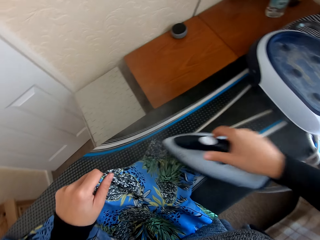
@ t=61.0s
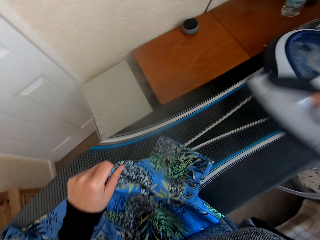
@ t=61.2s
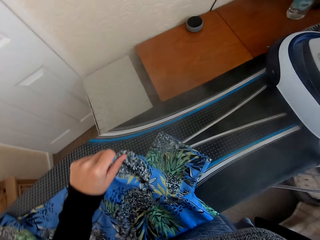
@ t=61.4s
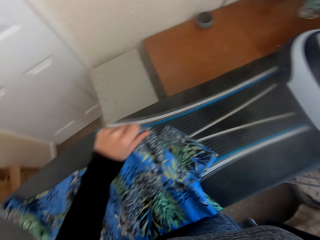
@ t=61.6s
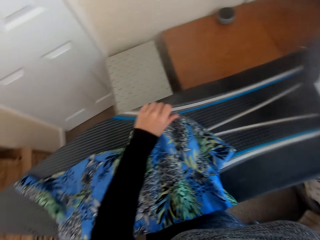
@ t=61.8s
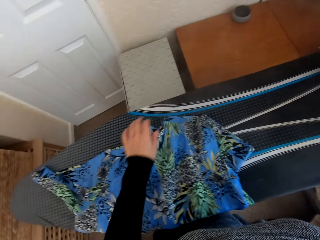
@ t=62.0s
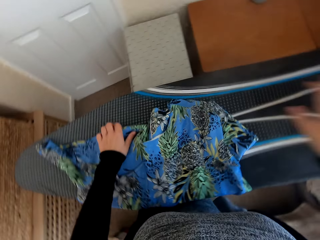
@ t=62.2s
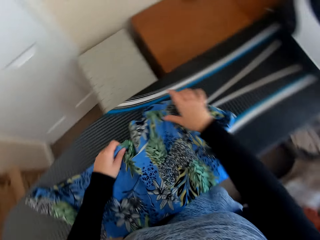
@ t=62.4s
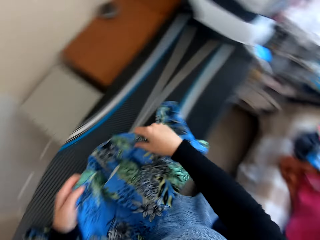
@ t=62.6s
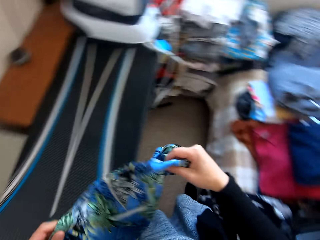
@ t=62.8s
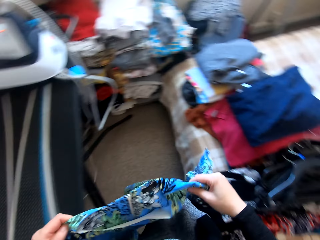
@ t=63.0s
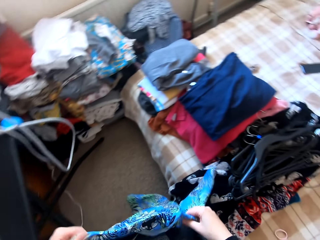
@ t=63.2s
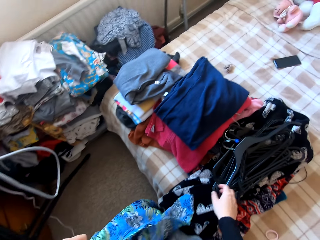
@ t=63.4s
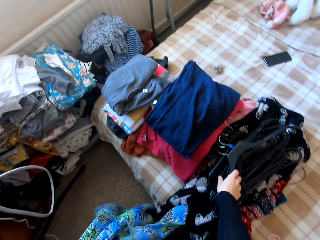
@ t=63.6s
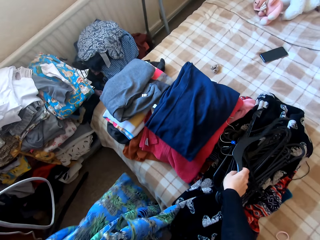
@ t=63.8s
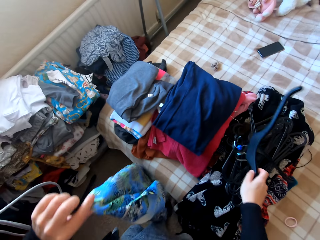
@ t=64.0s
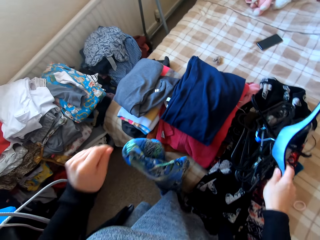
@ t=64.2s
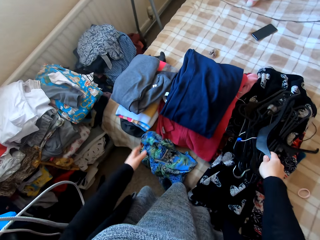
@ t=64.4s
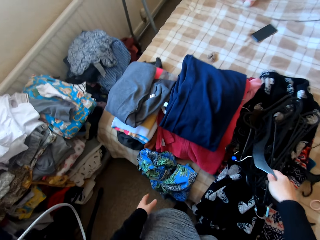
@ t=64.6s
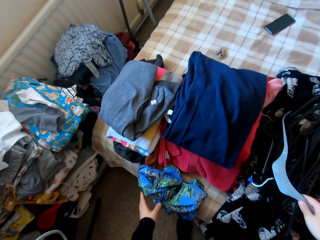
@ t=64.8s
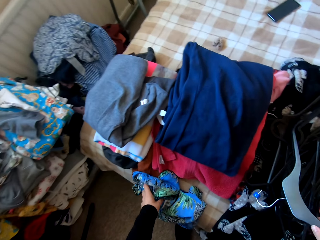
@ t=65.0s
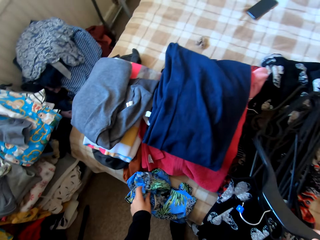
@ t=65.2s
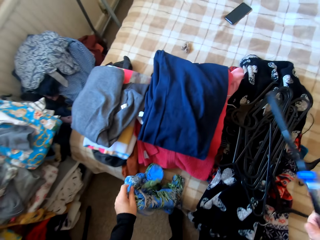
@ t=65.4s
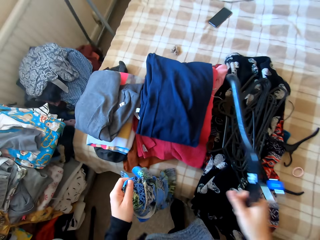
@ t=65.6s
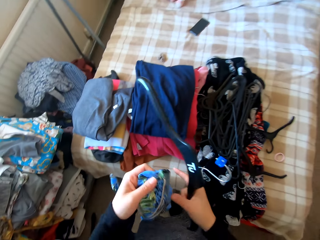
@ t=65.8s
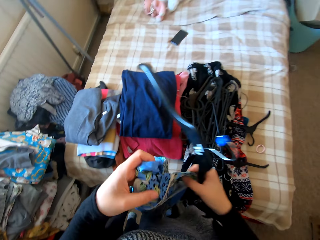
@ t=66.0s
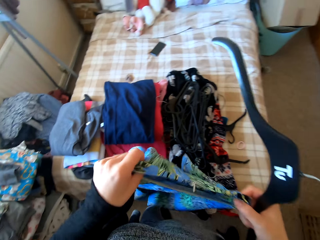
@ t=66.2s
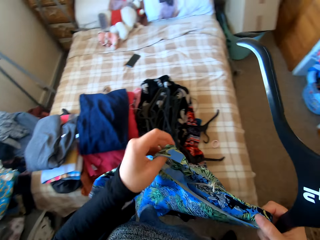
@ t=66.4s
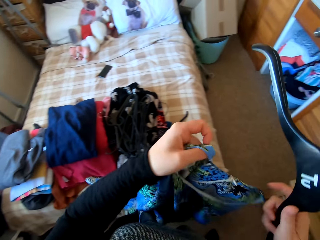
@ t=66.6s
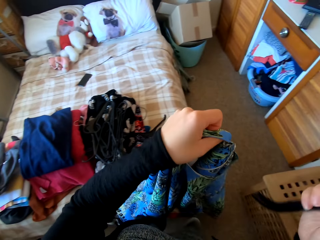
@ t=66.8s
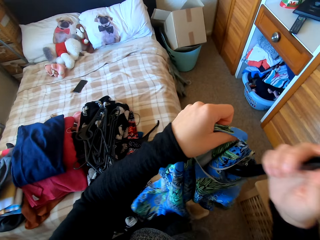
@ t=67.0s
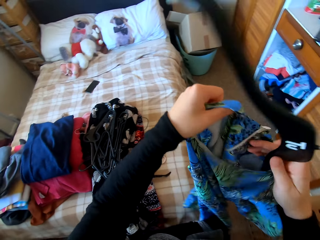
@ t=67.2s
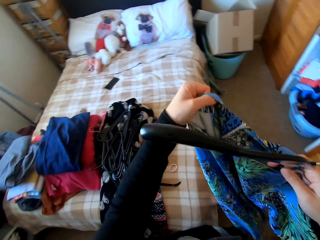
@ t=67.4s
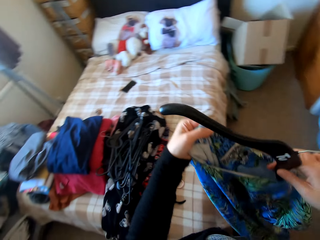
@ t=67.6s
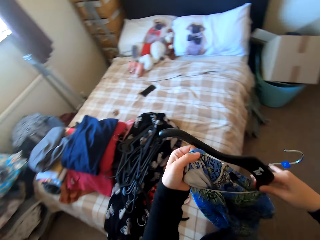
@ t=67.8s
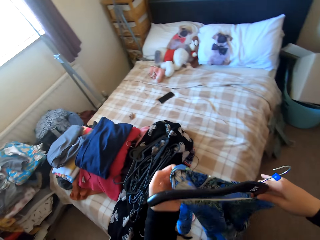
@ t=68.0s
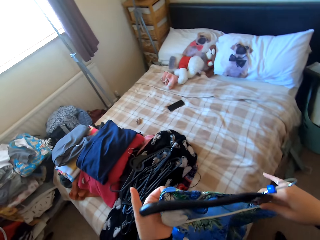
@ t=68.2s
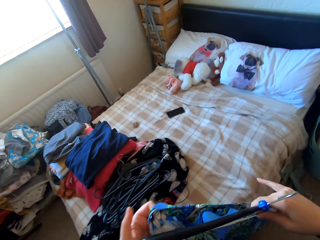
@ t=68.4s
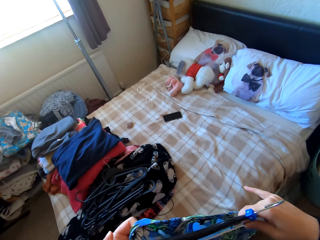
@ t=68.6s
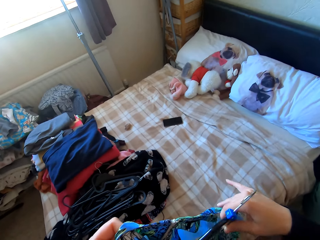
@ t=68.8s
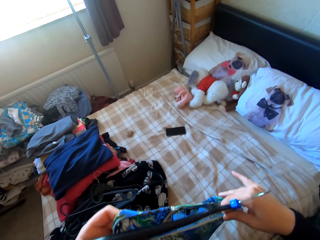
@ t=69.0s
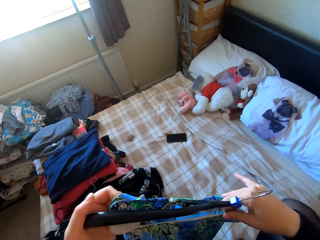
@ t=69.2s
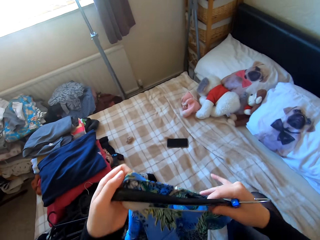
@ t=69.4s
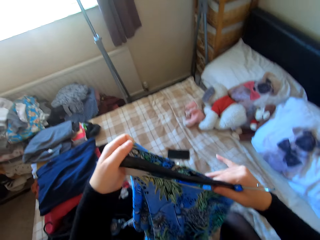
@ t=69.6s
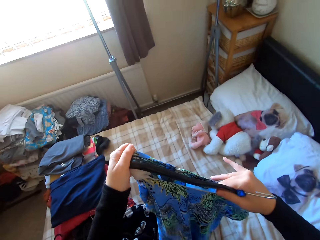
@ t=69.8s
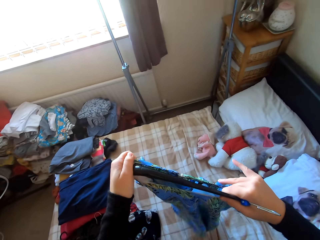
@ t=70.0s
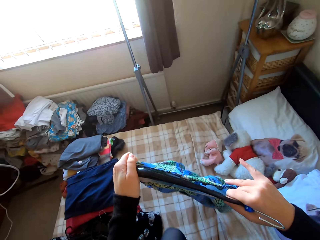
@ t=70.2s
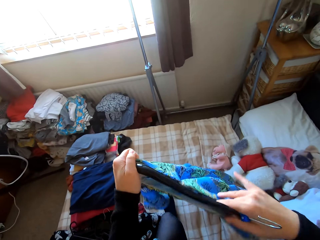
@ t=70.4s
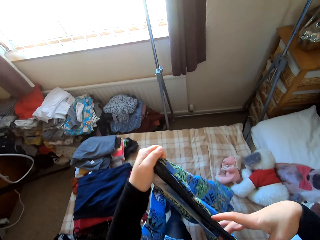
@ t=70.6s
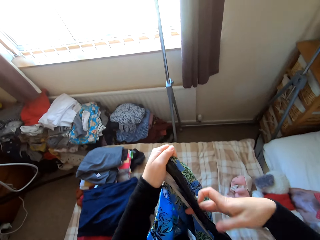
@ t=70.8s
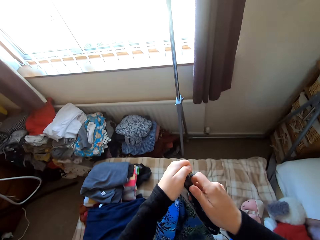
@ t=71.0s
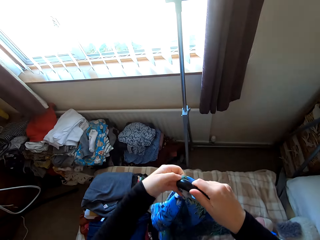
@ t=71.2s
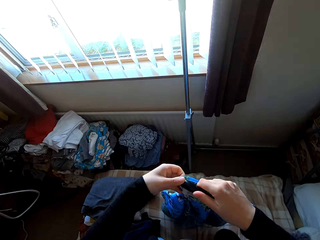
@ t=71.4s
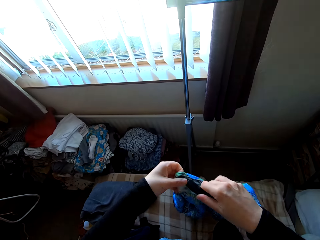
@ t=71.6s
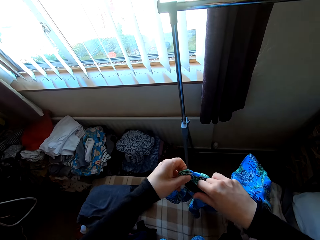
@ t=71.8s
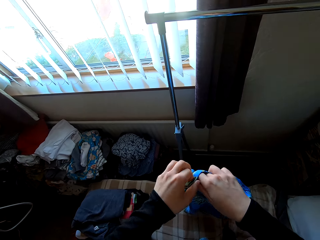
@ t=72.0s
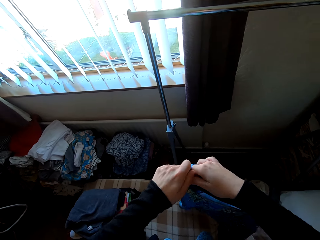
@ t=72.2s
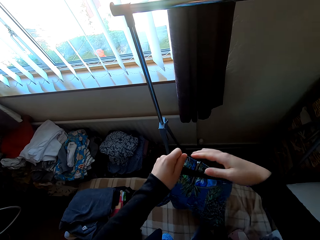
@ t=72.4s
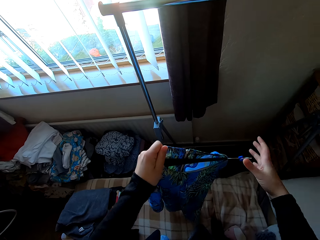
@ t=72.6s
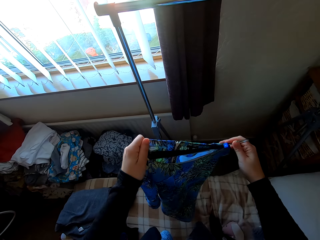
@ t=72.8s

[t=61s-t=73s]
The camera wearer puts the iron box on the iron board hanger. They pick the dress from the Brabantia iron board. They pick a hanger from the bed. They place the dress on the hanger.

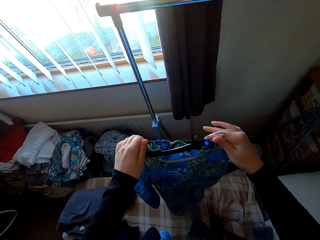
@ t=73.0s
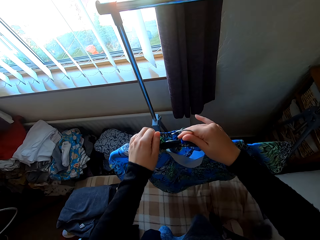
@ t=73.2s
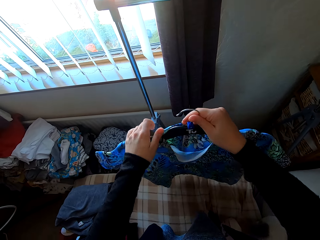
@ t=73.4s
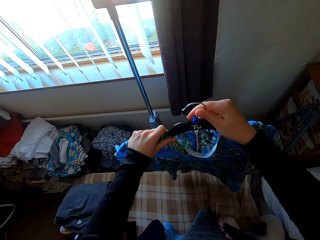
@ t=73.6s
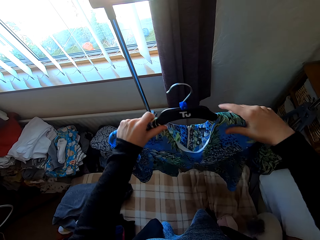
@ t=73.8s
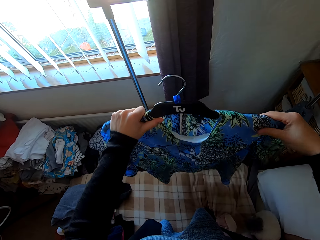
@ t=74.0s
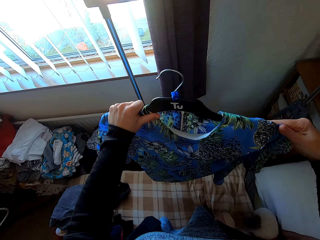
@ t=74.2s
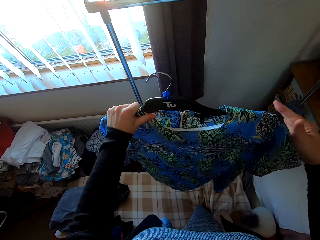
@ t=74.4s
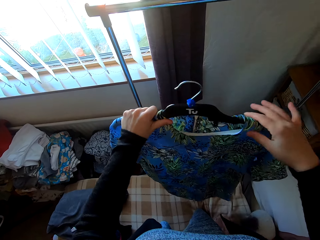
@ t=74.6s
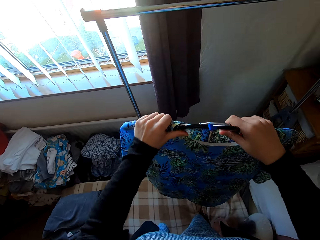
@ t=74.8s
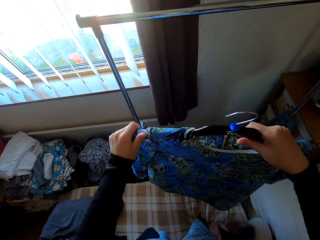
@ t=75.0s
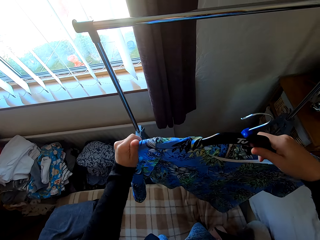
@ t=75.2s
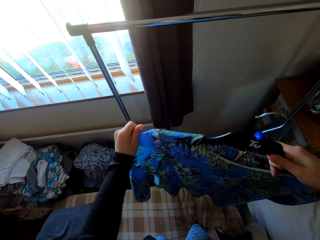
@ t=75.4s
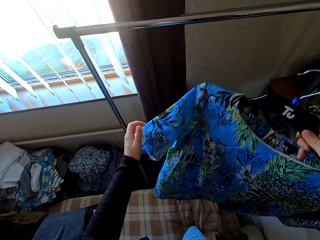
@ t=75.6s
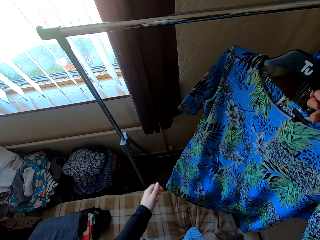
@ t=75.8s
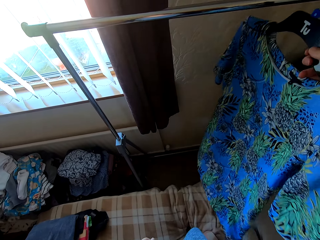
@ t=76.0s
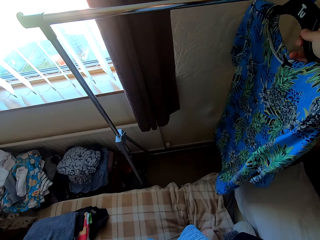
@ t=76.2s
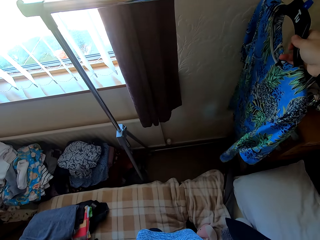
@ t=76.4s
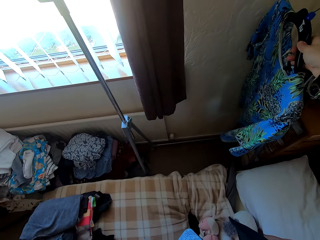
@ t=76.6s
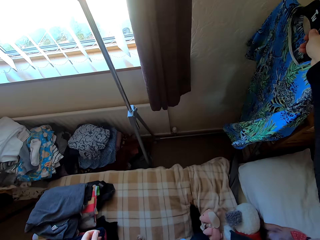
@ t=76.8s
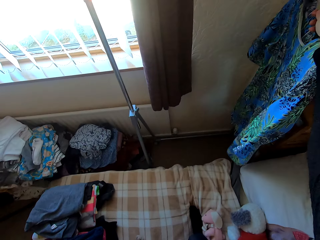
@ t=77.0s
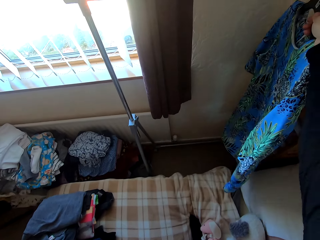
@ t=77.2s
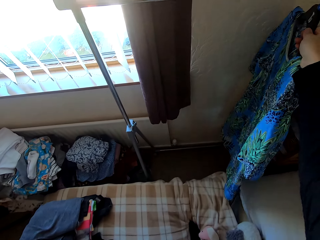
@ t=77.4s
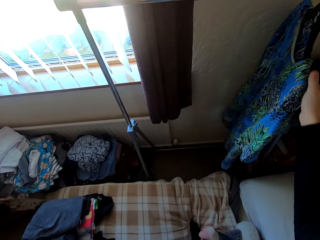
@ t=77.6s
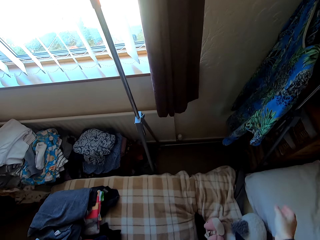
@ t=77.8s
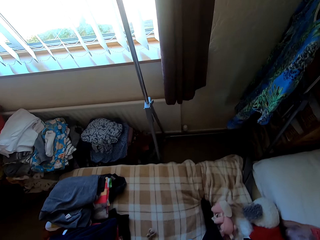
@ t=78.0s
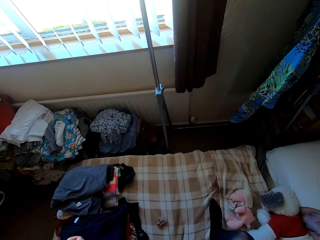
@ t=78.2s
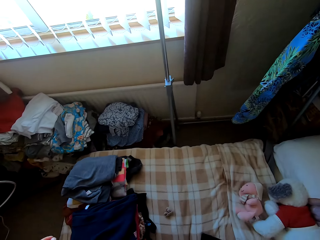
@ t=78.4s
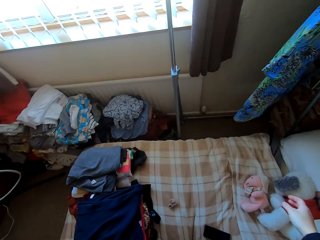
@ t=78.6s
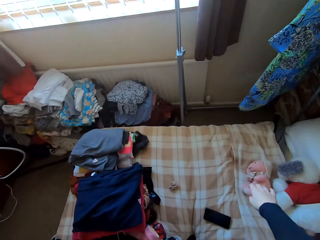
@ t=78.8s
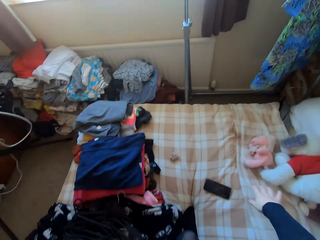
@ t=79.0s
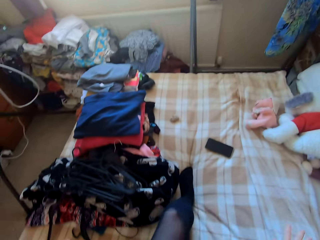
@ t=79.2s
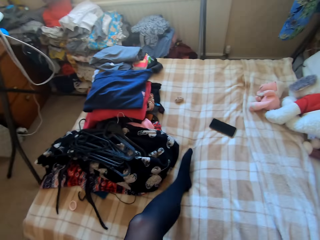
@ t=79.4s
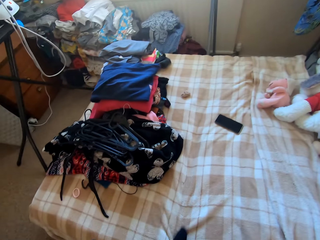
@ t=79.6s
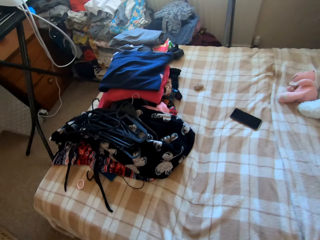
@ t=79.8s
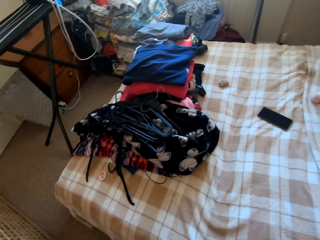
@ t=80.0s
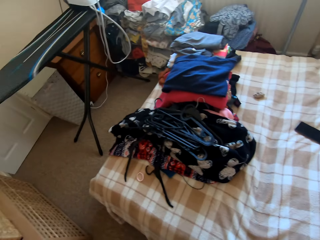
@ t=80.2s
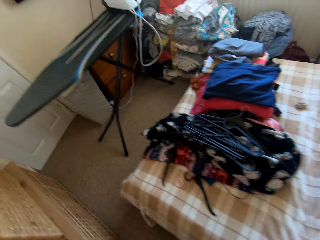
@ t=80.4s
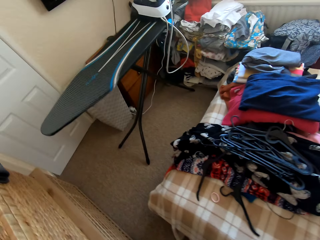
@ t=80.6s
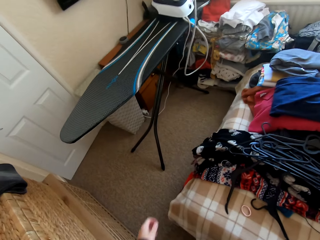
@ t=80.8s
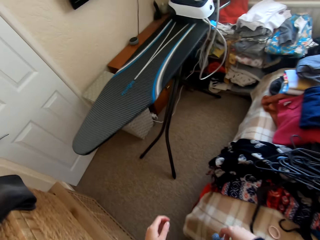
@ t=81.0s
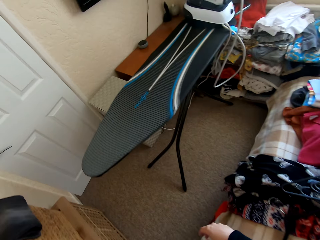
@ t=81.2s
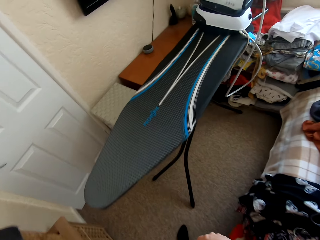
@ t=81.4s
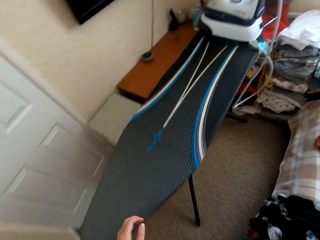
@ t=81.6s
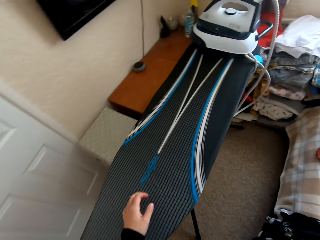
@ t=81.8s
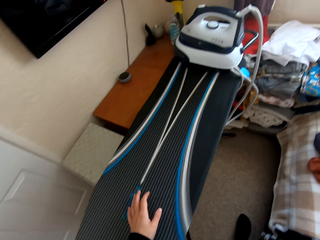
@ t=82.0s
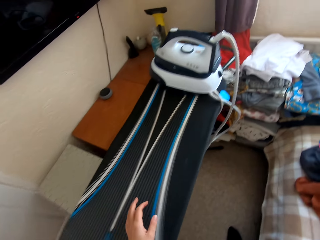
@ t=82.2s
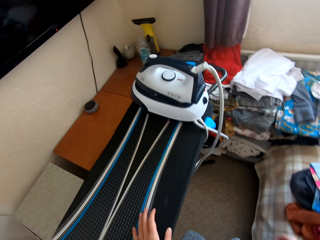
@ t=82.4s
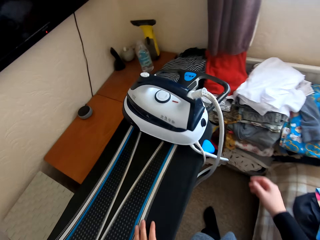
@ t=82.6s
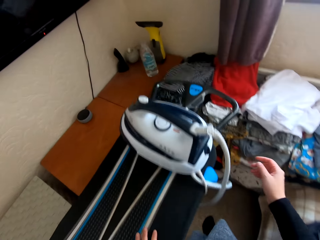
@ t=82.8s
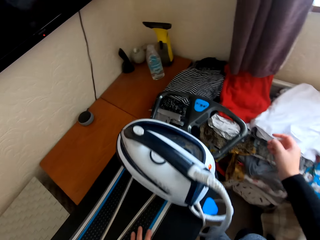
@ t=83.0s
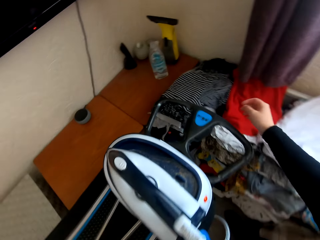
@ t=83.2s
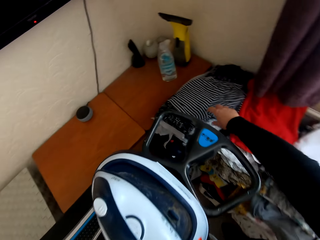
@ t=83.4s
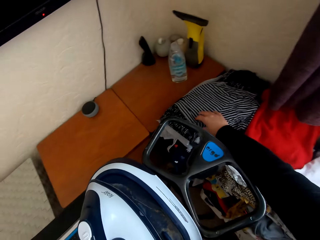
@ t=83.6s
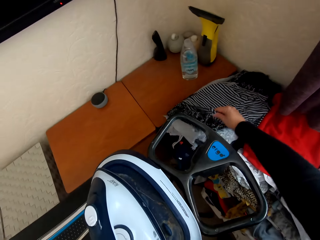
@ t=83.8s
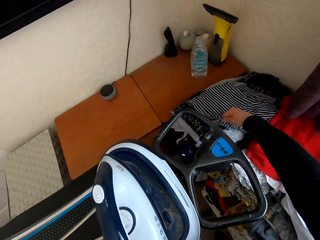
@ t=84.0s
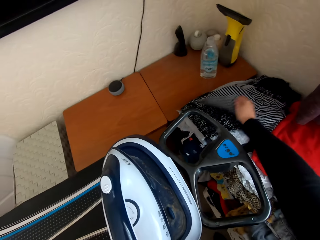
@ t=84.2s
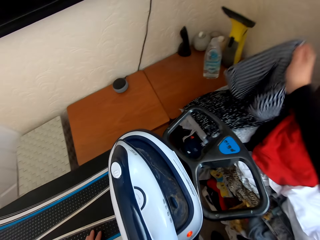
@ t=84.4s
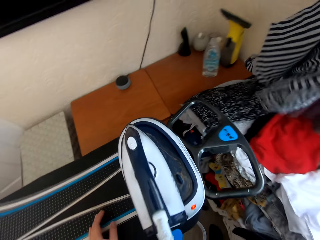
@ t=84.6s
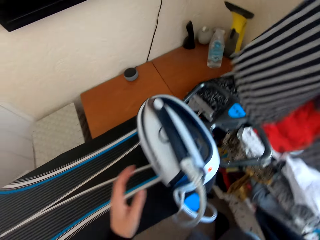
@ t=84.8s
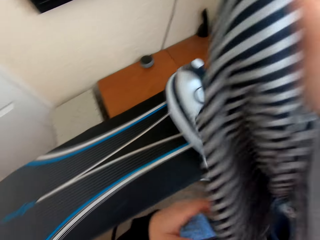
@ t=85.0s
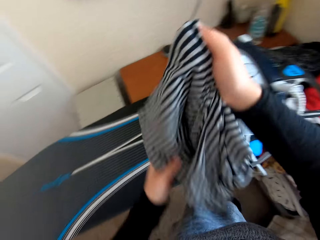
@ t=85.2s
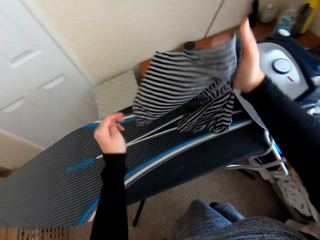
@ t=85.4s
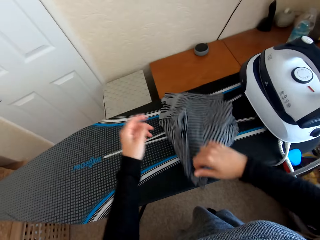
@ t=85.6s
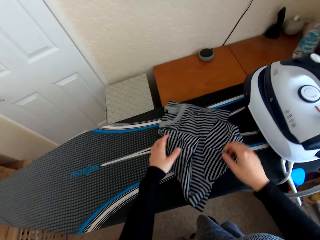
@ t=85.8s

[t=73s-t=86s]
The camera wearer hangs the cloth on the cloth line. They place the hanger on the rack stock. They walk in the house. They pick a folded cloth or t-shirt from the table.
